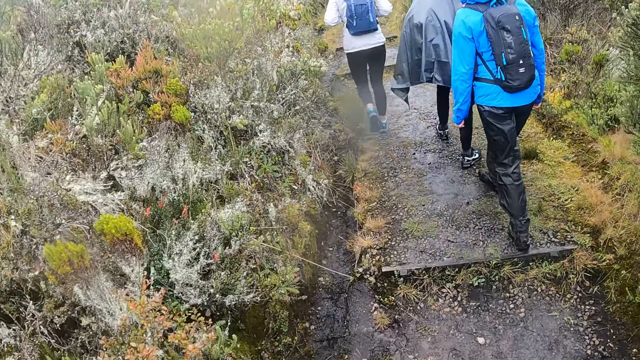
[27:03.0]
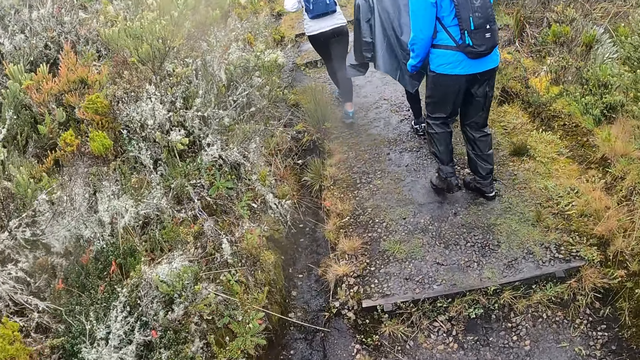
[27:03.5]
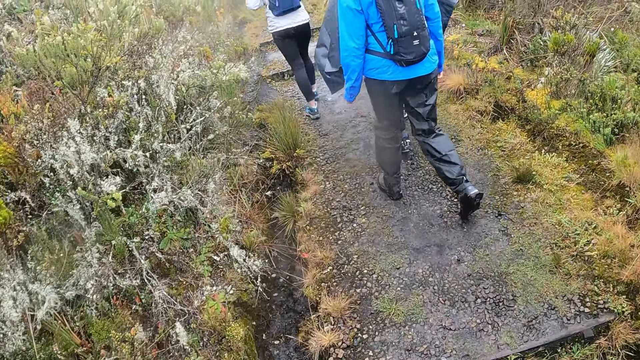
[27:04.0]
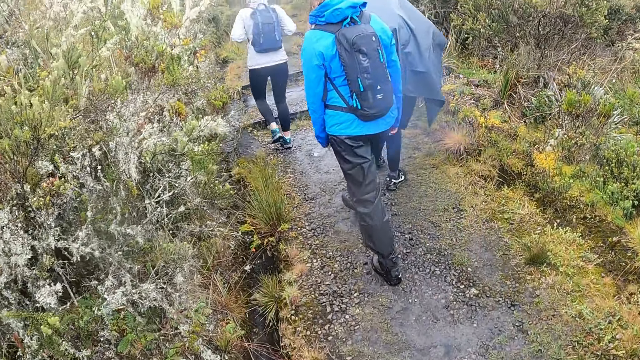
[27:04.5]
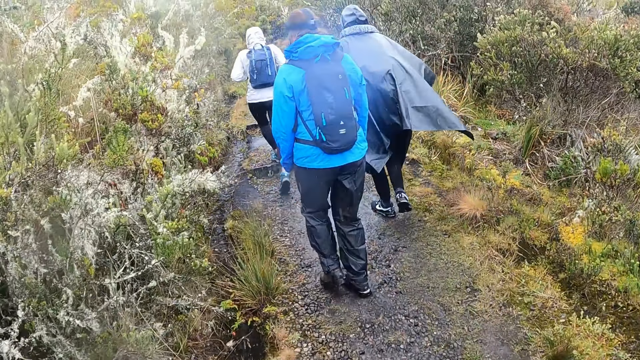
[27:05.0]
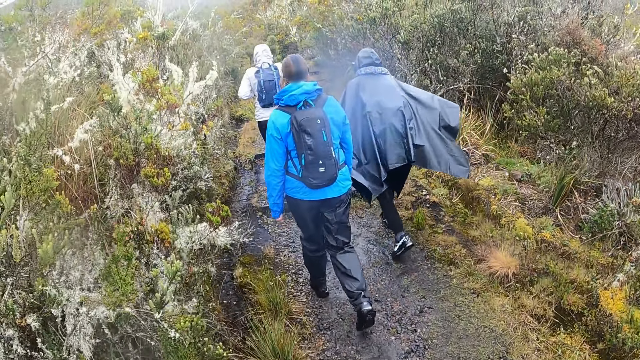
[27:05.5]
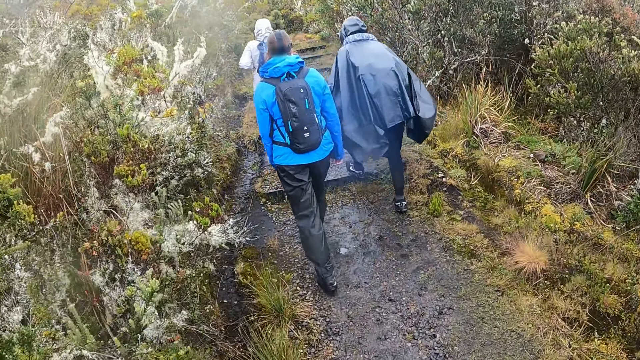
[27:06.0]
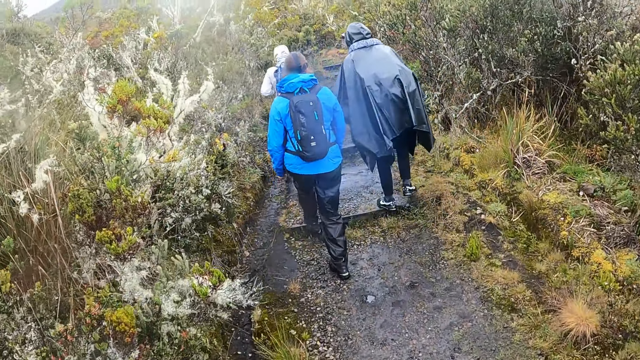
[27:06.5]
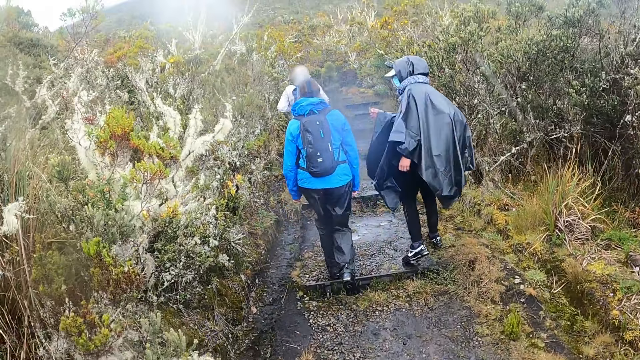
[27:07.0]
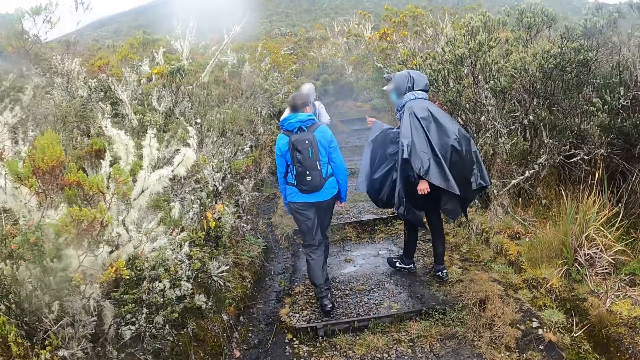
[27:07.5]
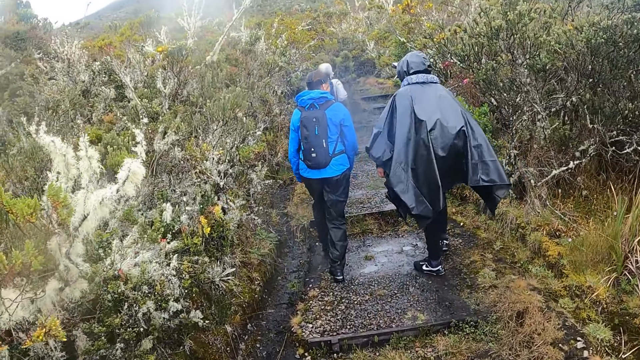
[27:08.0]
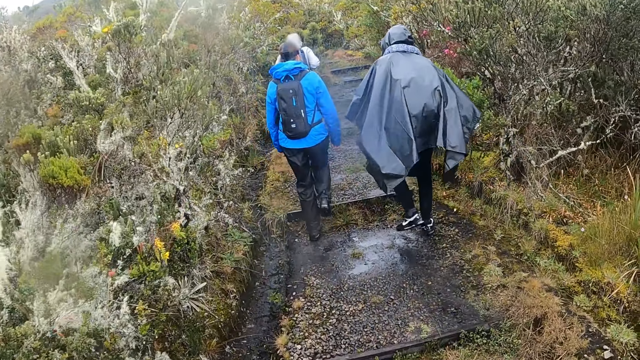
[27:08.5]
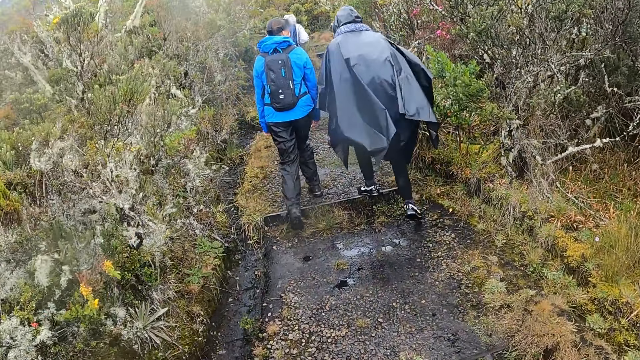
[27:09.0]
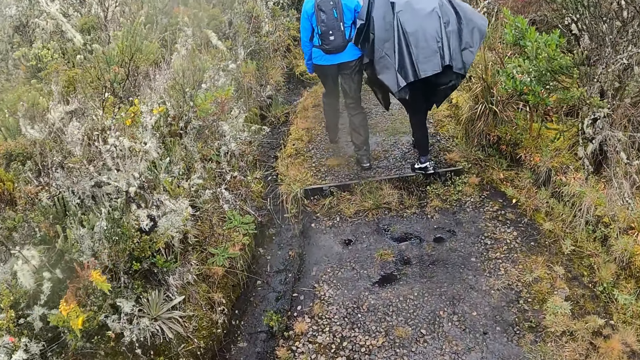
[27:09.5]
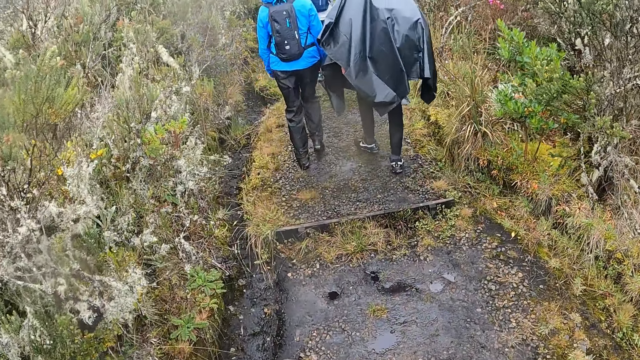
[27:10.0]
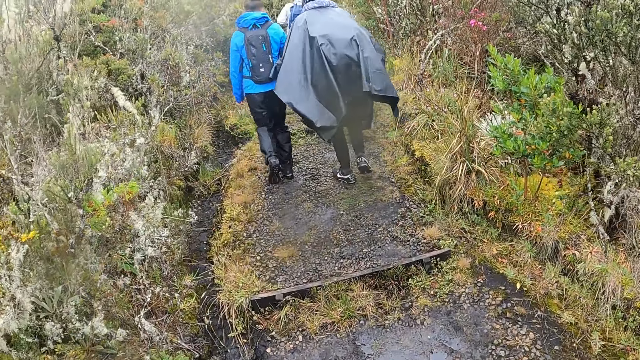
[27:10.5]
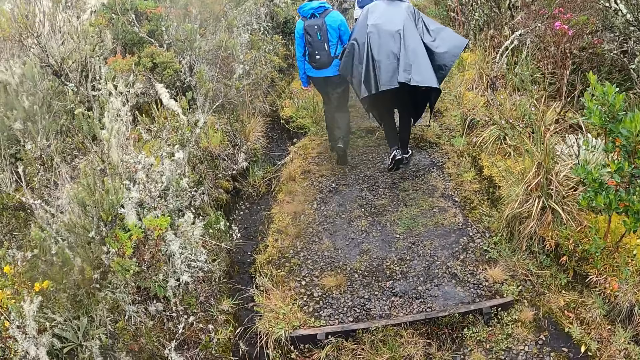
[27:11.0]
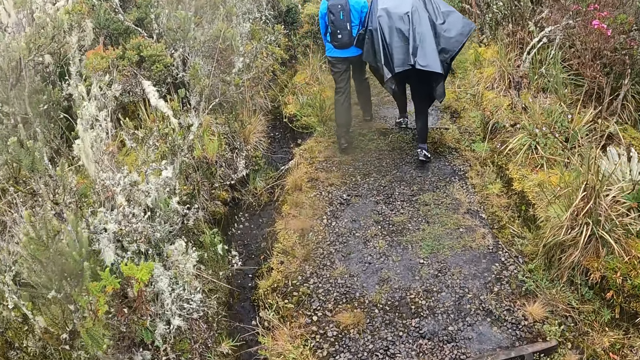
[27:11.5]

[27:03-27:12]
A woman interacts with another woman.

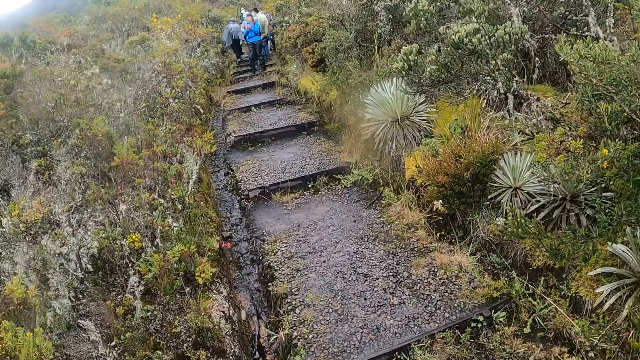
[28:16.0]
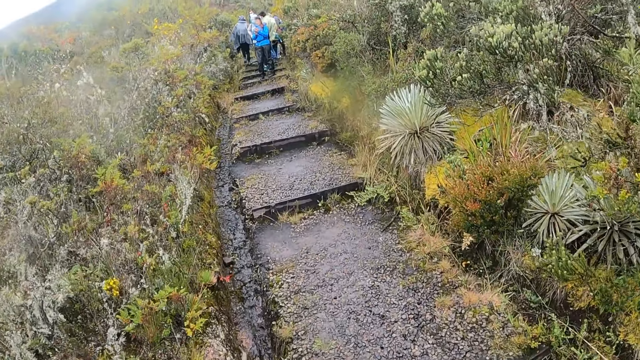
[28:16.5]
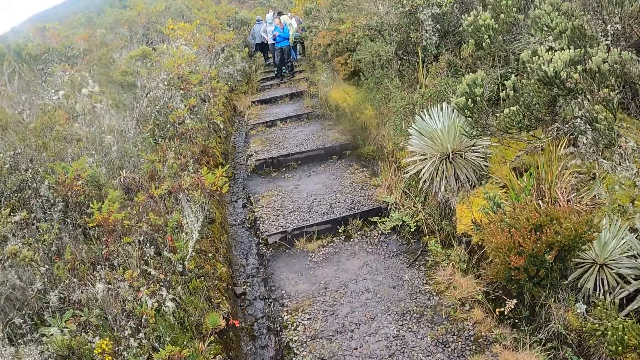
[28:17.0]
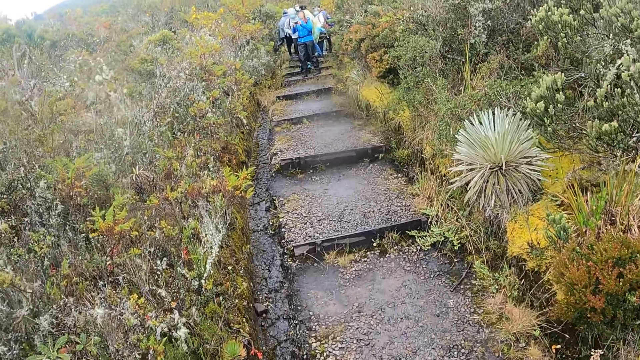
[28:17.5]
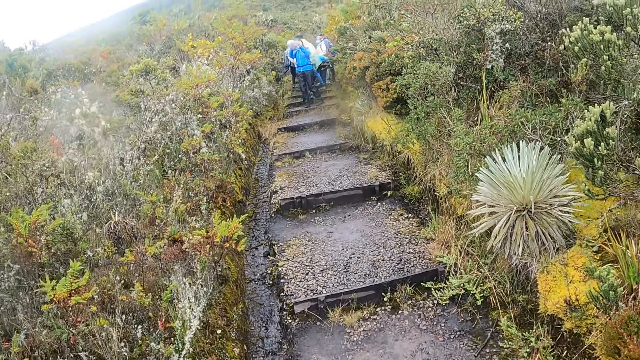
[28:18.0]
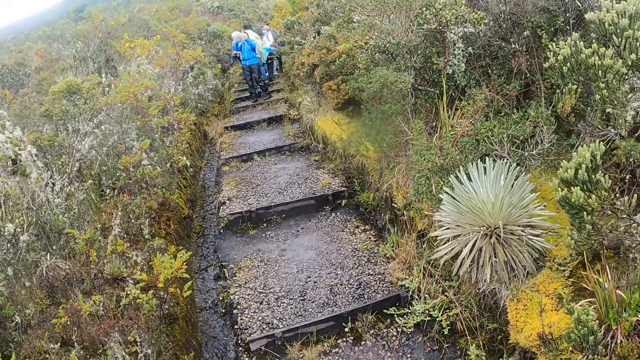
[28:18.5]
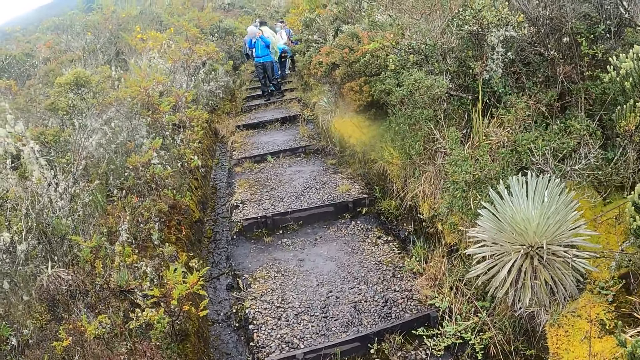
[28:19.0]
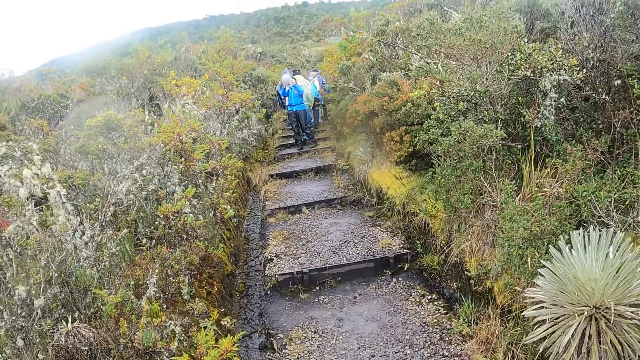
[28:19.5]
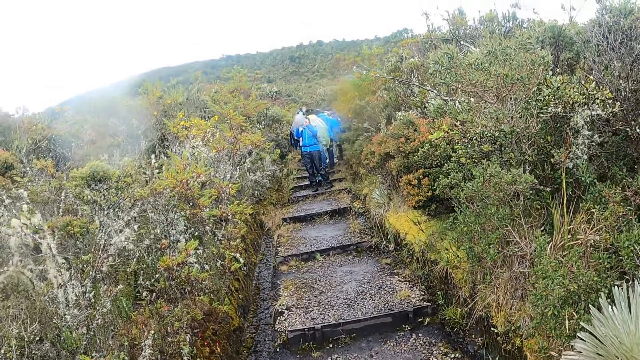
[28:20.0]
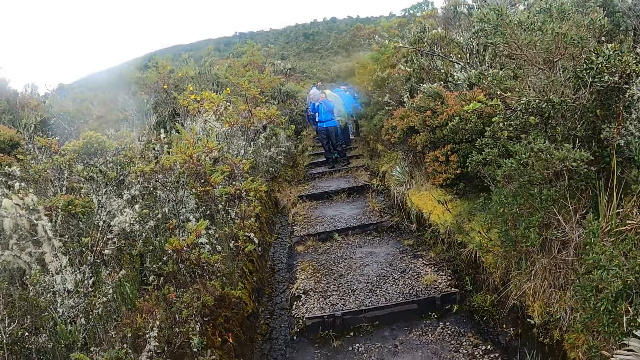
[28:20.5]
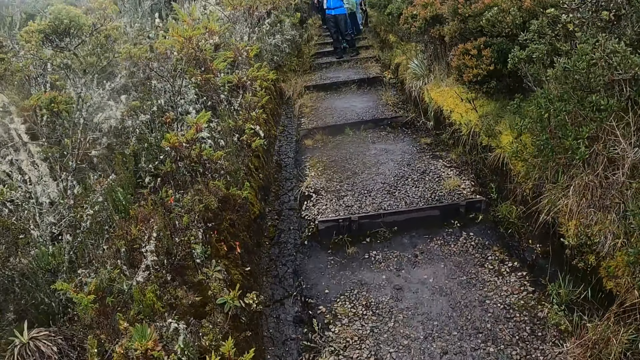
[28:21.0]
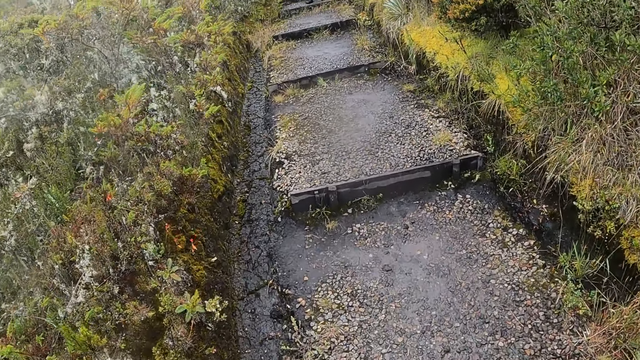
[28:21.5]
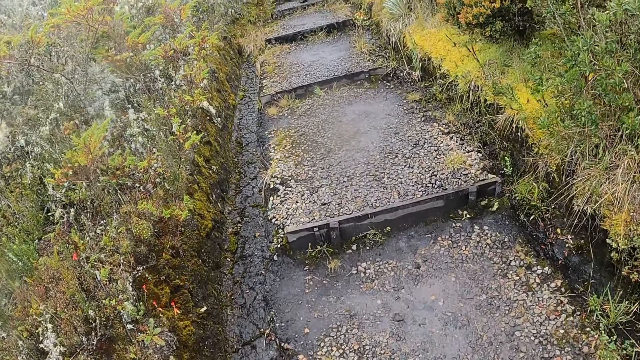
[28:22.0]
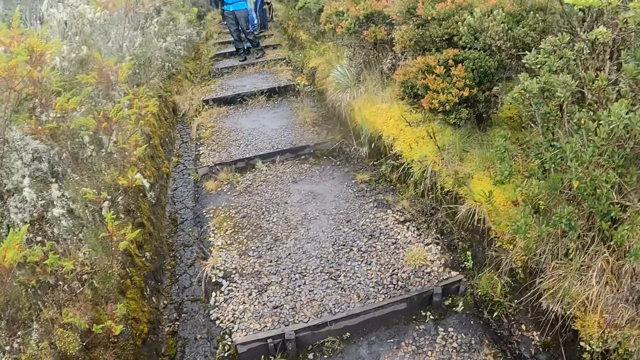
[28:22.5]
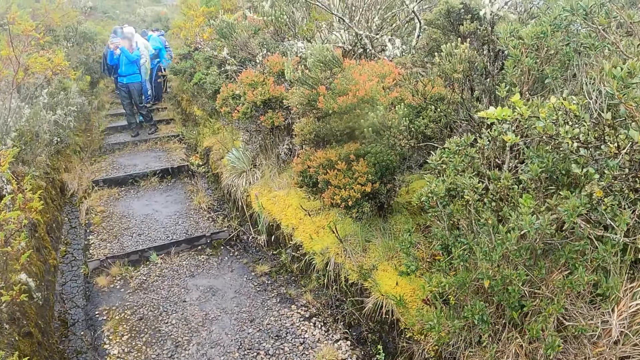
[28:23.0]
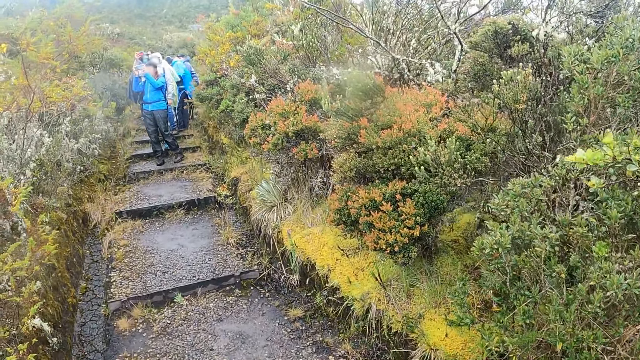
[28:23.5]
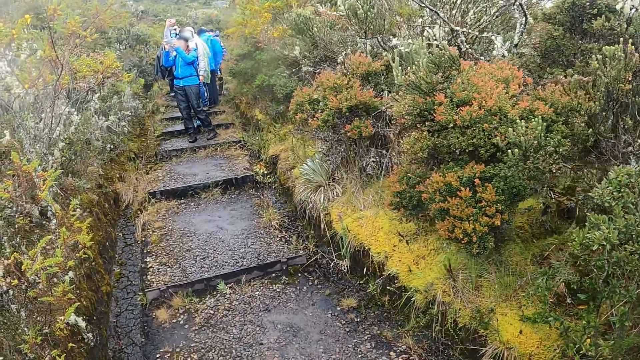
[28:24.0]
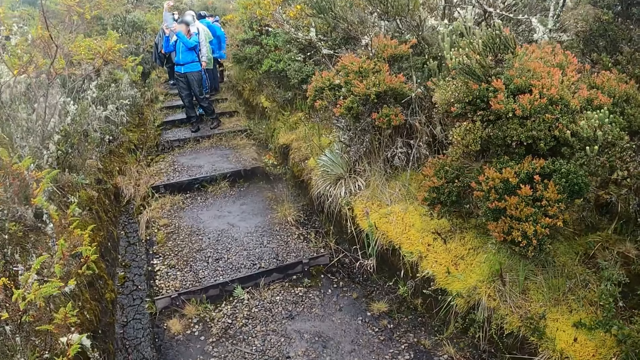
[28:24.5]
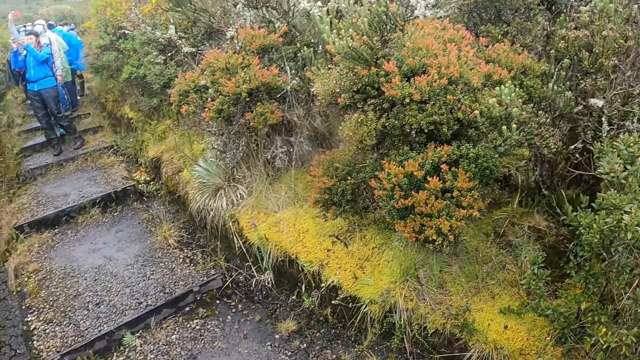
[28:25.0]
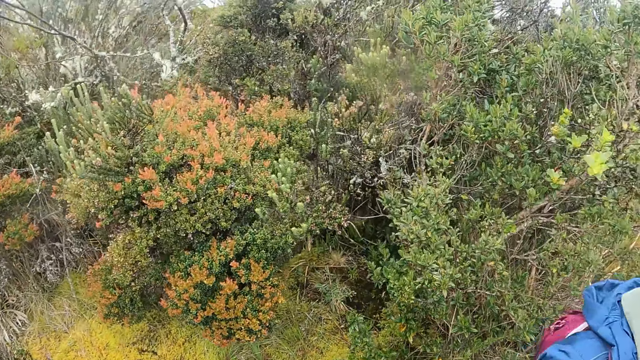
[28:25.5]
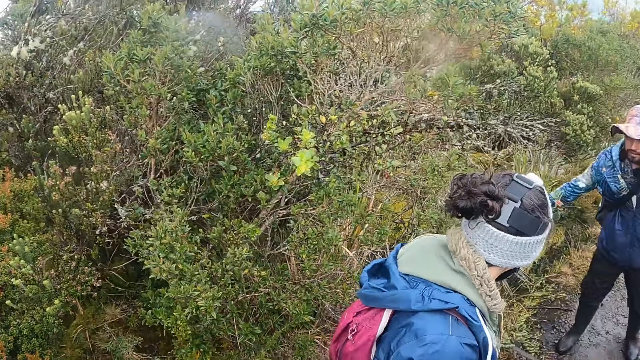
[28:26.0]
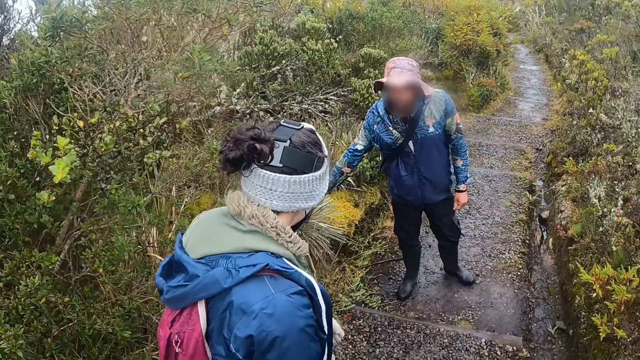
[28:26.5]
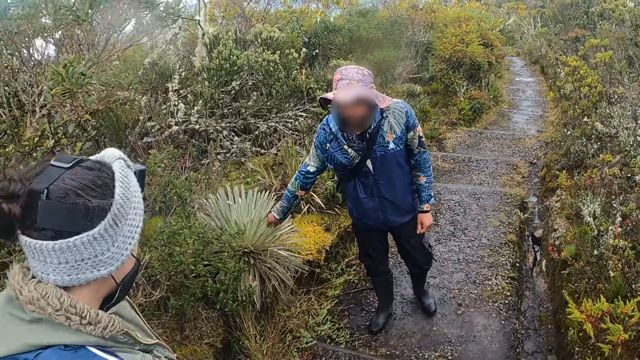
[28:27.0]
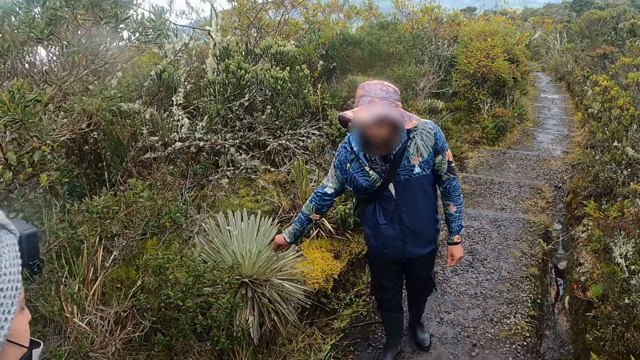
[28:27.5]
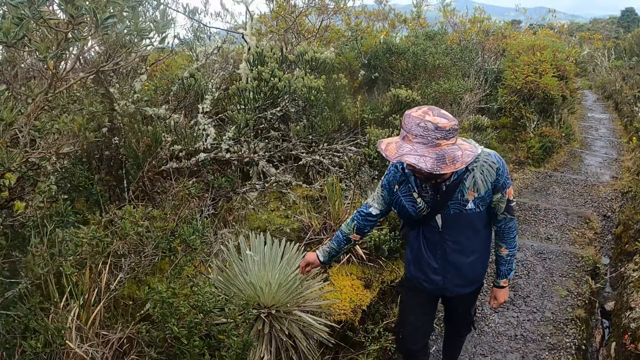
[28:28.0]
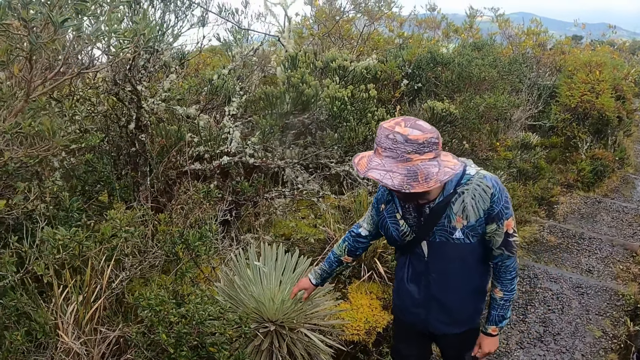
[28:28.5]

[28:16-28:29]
A woman operates a phone with both hands. A man touches a plant with his right hand. The camera wearer looks behind.
